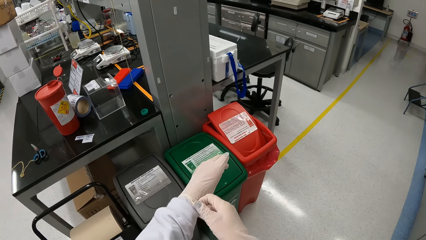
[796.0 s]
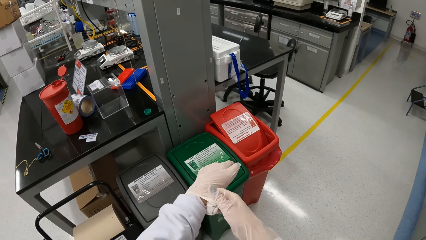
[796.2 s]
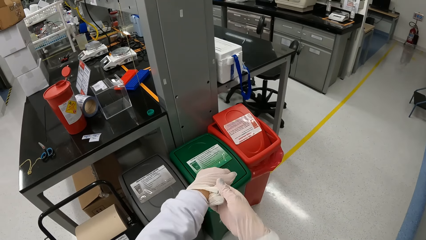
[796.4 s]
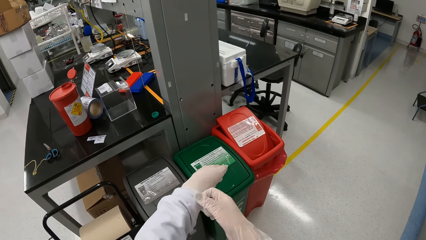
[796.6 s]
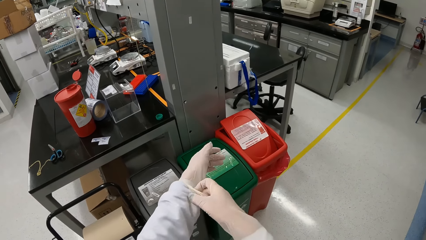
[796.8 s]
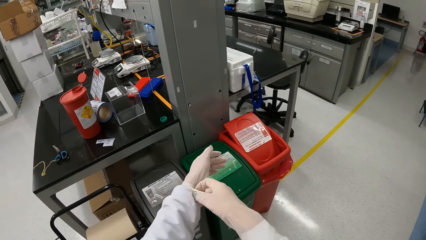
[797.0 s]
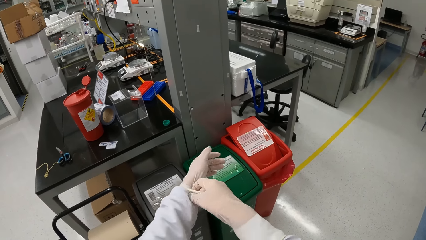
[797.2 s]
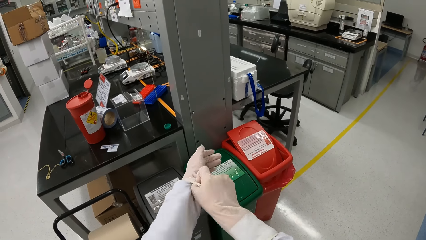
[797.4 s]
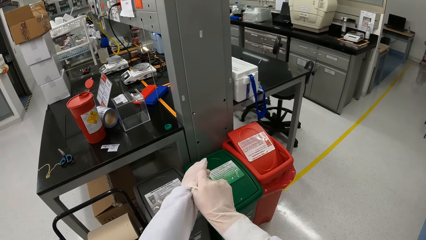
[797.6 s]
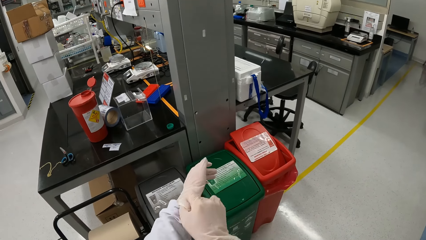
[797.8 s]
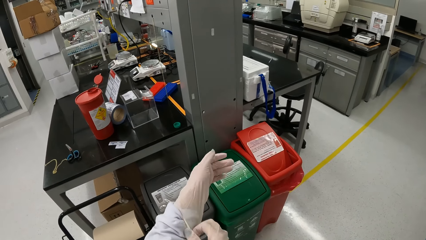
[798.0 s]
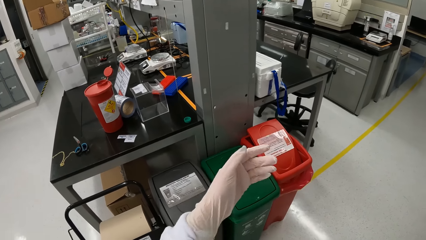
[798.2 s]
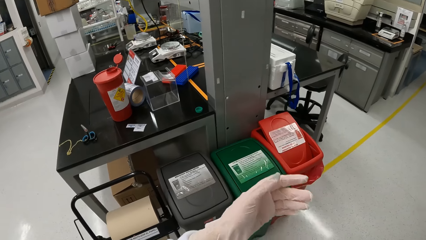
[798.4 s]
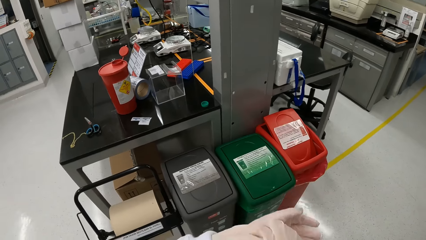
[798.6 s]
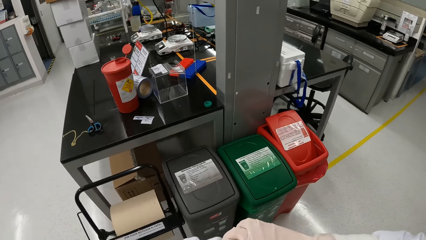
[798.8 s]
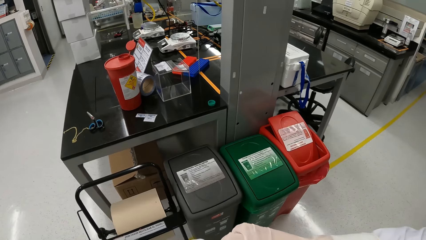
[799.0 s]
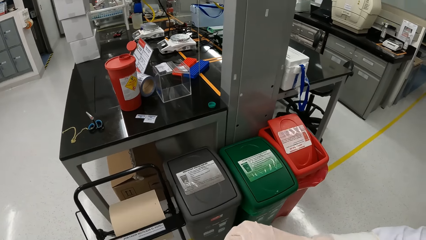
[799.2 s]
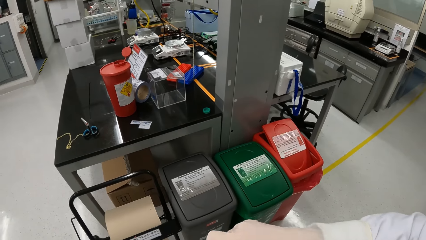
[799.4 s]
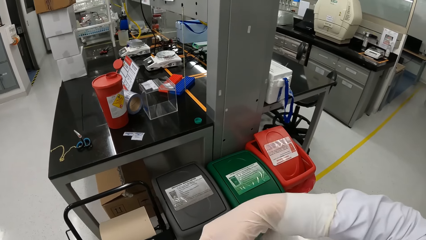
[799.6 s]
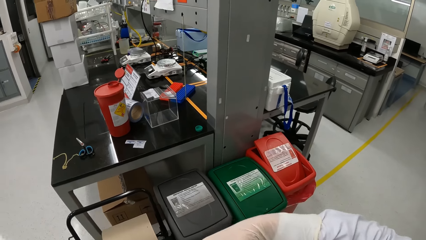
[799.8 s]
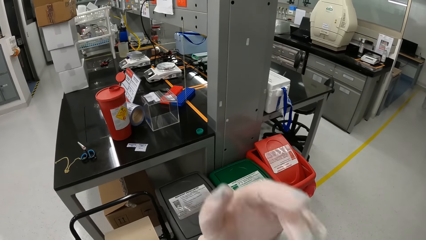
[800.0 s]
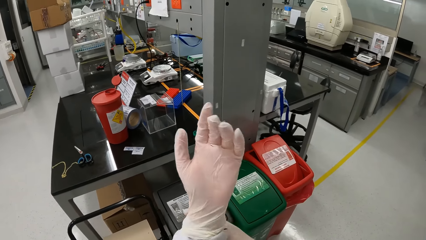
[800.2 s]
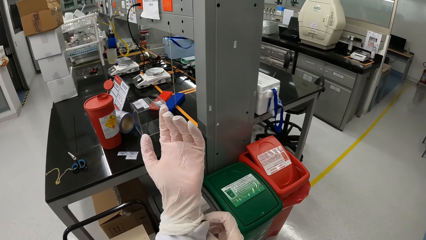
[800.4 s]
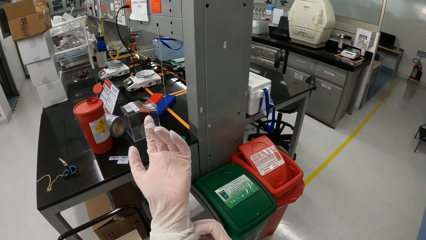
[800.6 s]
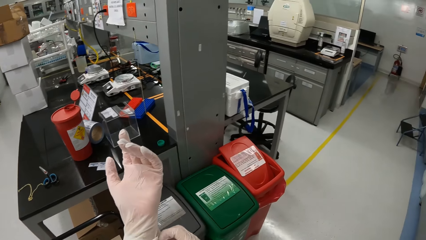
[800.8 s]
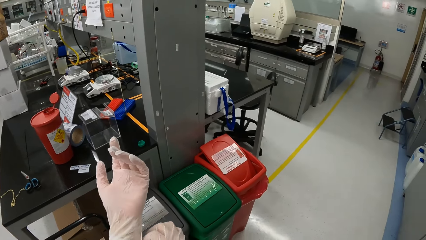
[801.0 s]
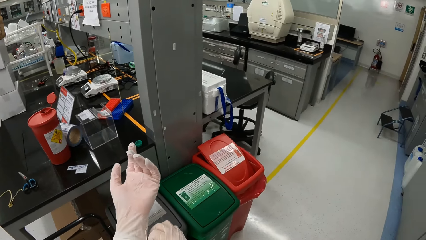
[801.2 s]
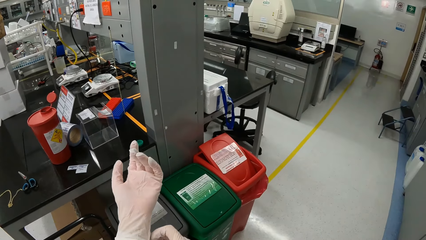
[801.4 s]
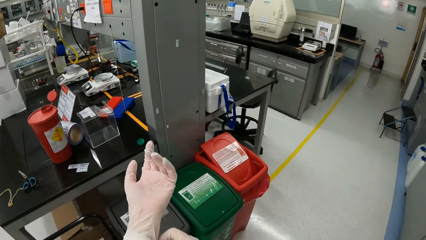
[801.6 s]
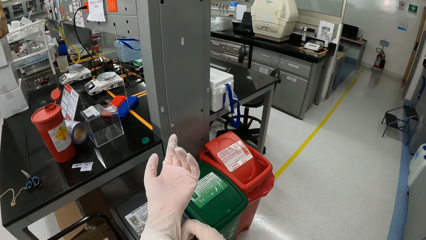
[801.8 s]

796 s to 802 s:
The camera wearer pulls the disposable glove over her left sleeve with her right hand.

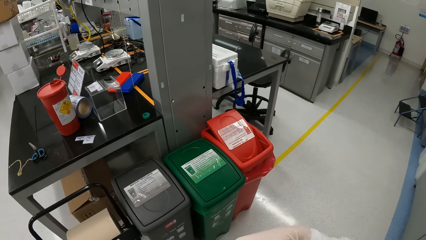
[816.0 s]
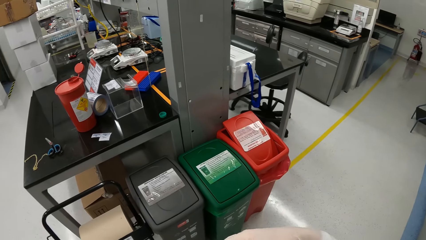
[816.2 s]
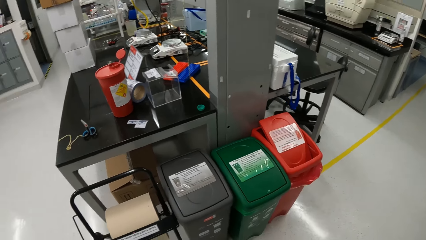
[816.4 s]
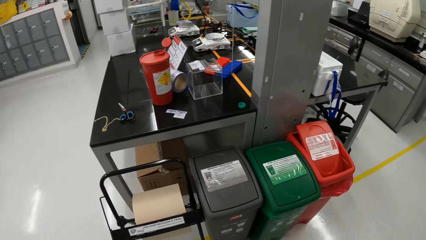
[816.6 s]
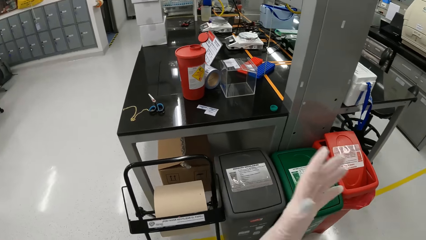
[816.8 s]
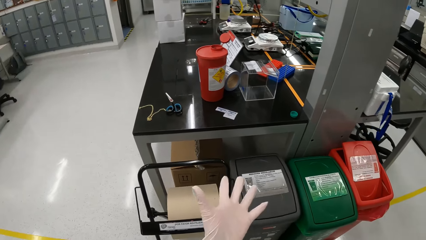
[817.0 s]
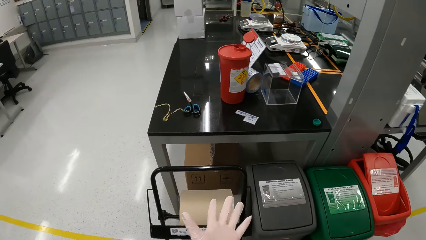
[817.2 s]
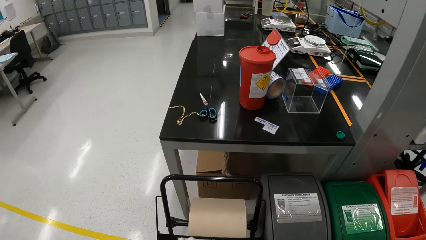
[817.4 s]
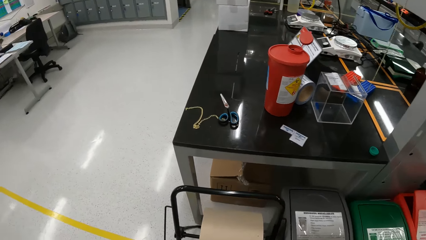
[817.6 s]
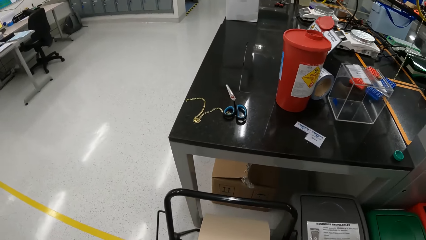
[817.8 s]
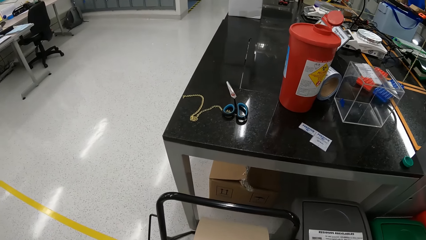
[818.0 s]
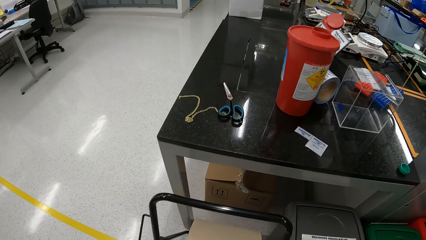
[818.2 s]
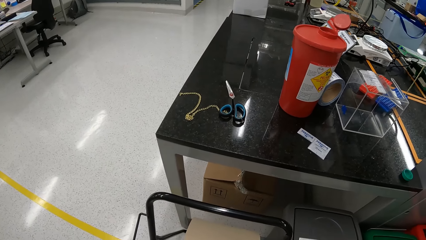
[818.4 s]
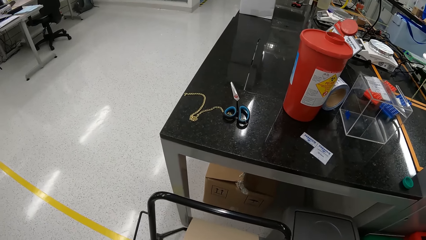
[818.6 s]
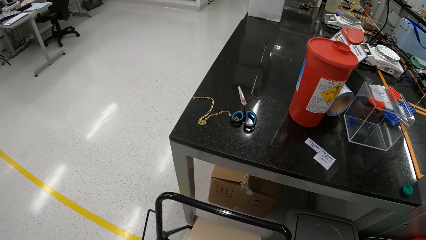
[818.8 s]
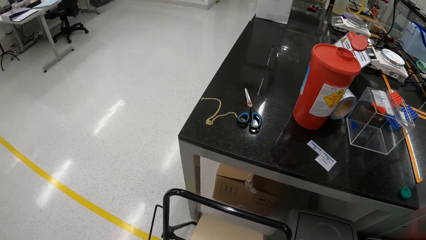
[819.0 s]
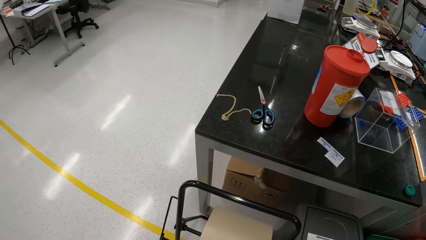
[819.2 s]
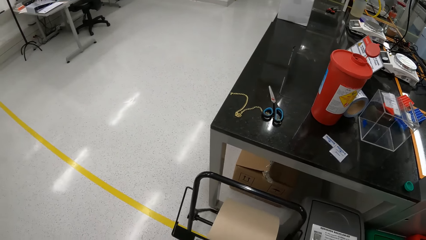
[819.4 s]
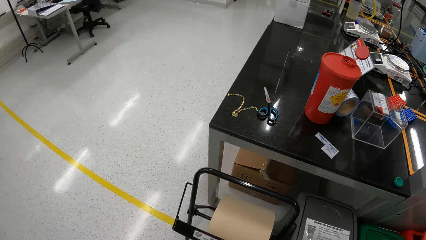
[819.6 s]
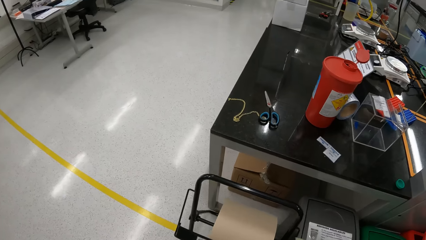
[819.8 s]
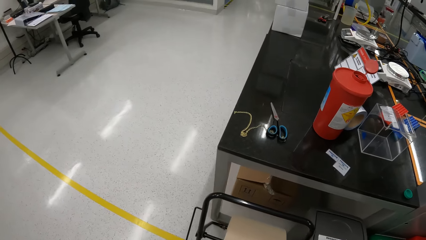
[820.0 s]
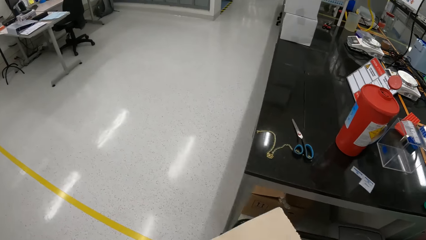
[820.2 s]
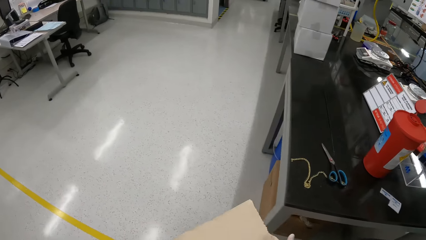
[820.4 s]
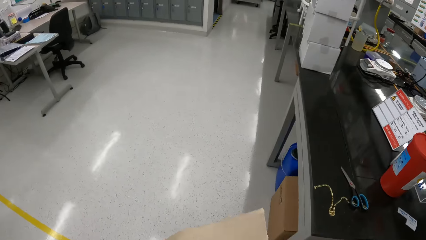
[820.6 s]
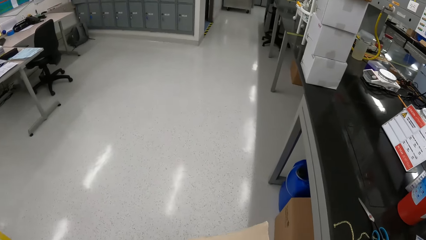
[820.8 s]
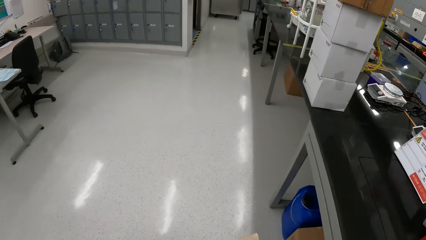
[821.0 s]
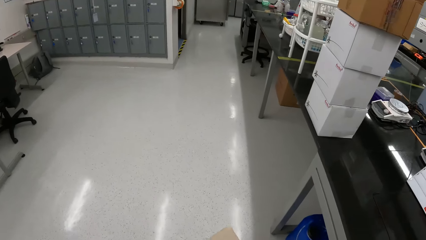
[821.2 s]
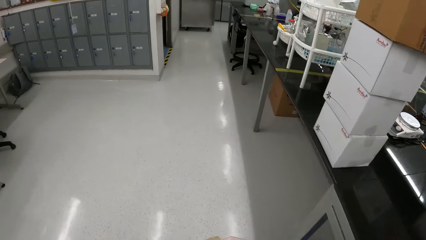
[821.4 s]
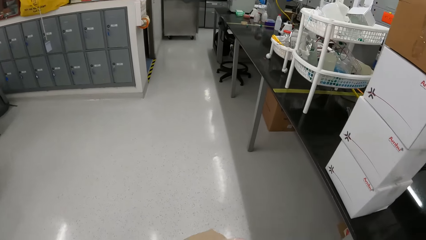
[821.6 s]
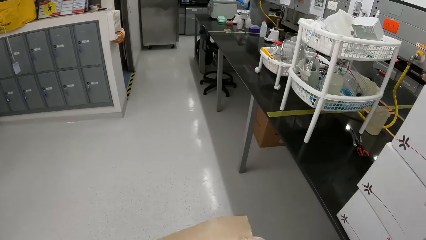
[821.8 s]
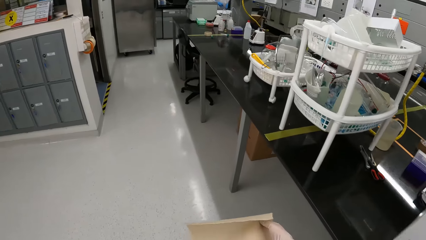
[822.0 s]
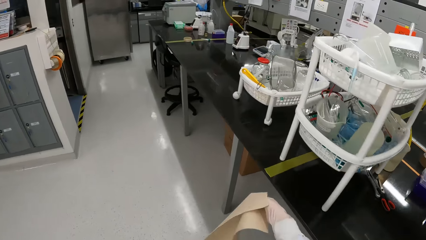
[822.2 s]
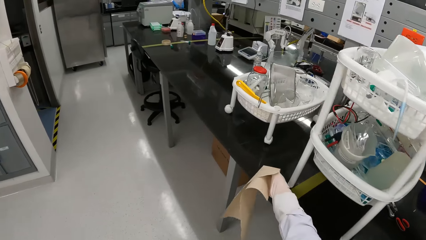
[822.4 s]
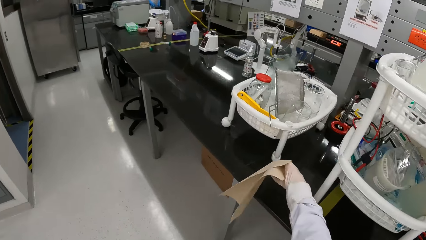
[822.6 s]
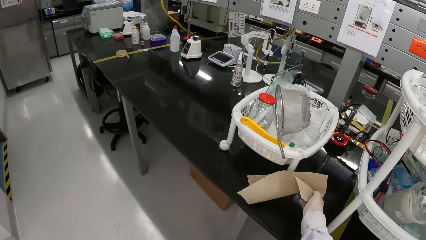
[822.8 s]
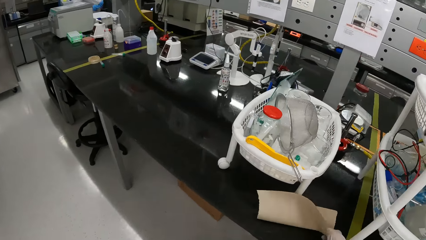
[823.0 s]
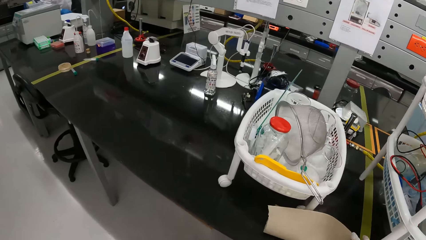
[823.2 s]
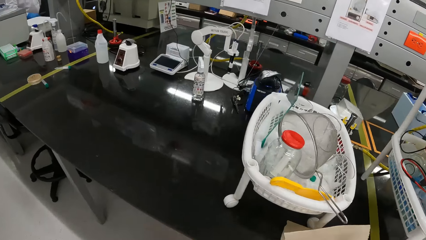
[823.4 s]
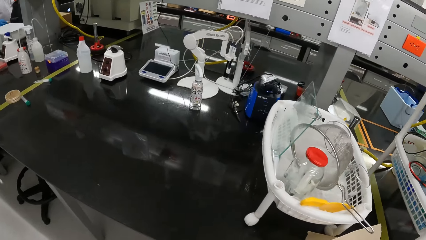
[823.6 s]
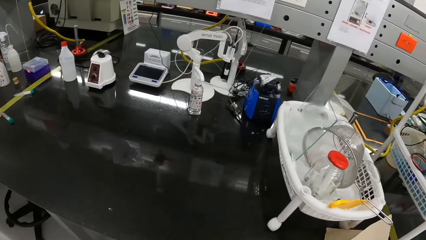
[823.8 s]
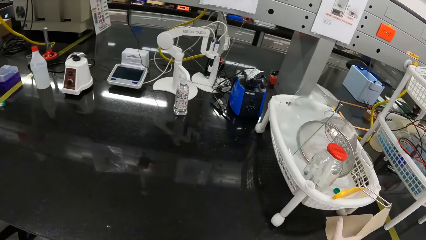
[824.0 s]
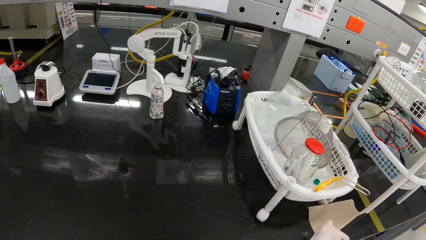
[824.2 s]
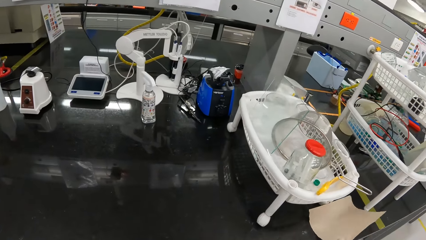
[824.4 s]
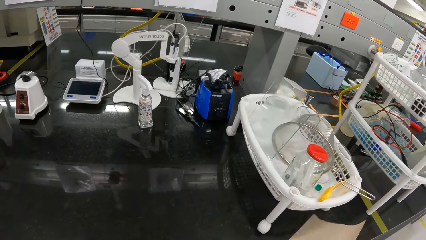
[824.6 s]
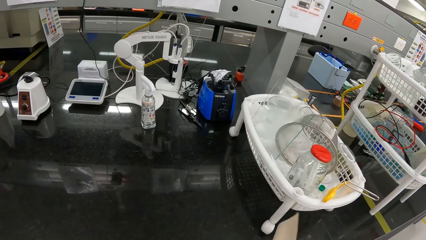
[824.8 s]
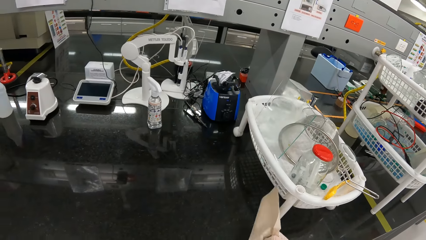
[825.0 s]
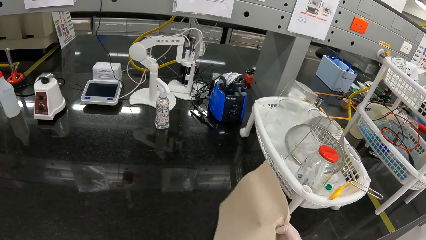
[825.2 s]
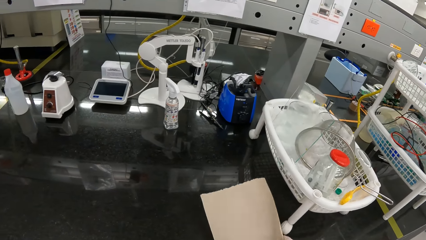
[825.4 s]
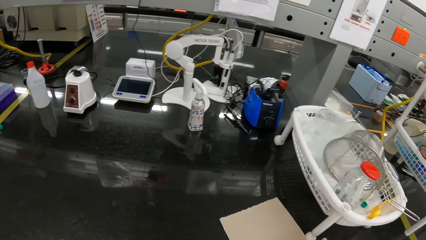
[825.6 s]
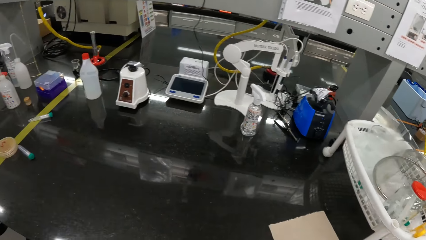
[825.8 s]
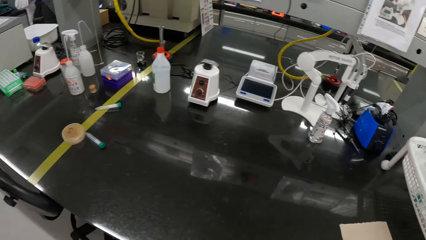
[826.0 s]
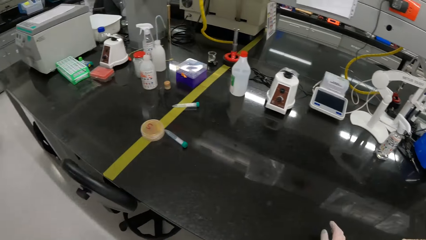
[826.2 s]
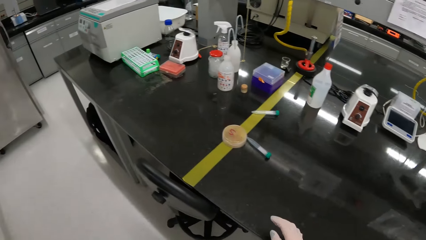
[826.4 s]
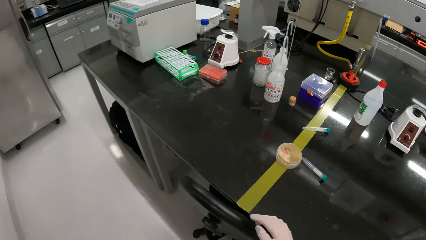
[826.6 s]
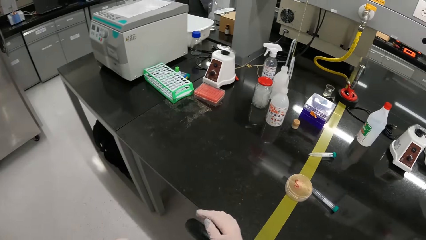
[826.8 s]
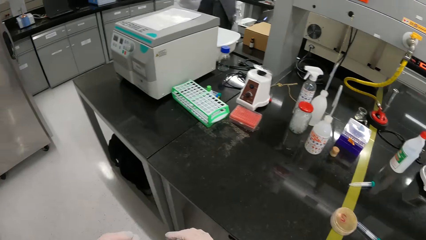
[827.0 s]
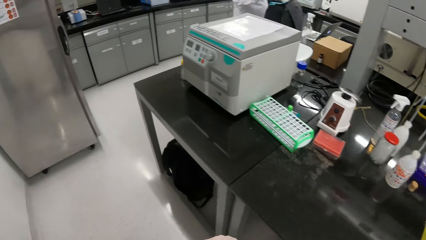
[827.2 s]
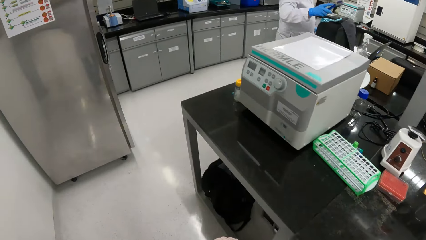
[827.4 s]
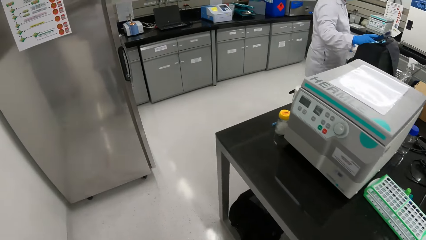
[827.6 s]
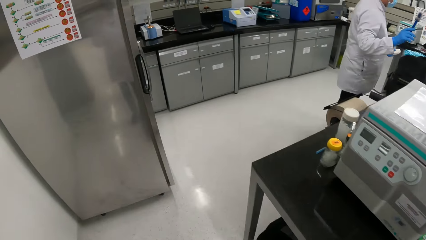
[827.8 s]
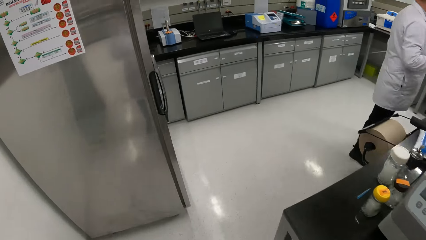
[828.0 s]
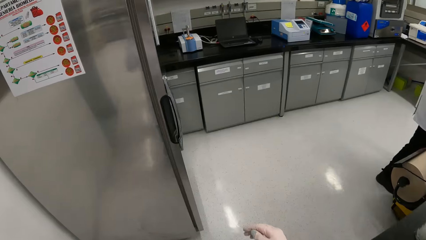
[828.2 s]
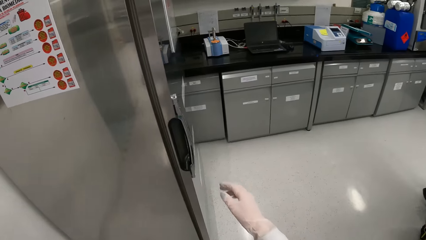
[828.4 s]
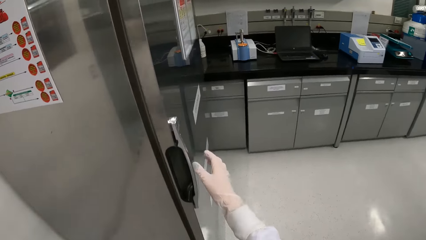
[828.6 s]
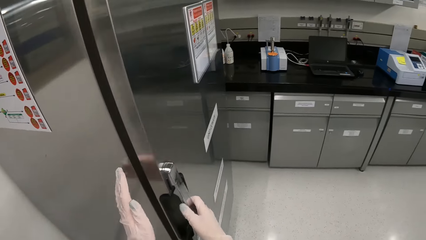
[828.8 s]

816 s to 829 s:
The camera wearer picks up a paper. She holds the sheet of paper with her right hand. She walks in a room. She drops the sheet of paper on the table with her right hand. She picks up the sheet of paper from the table with her right hand. She drops the tissue paper on the lab slab with her right hand. She walks towards a refrigerator in the room.
